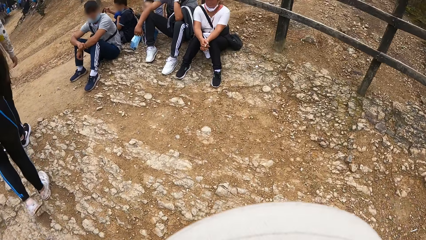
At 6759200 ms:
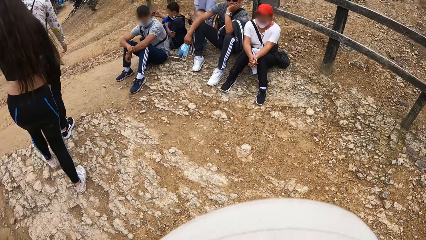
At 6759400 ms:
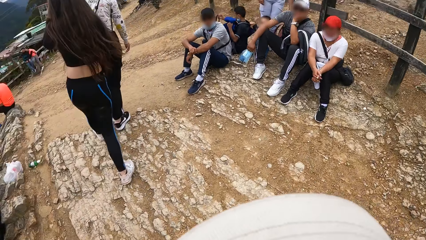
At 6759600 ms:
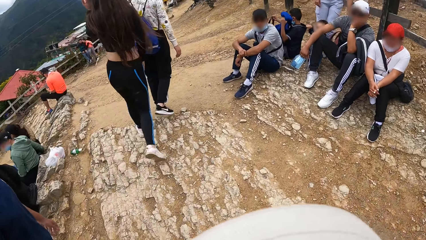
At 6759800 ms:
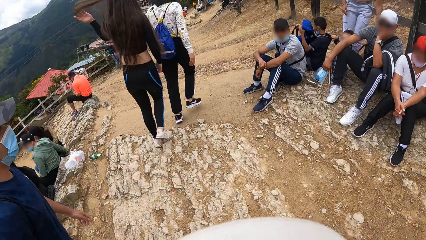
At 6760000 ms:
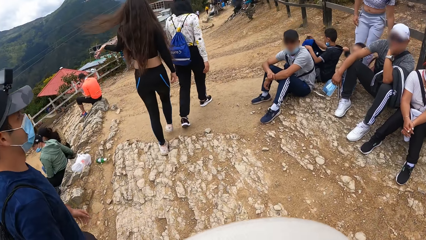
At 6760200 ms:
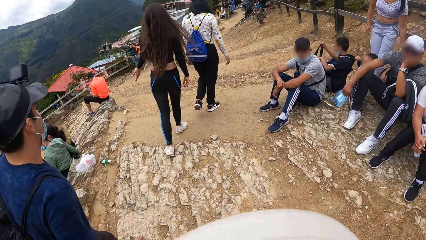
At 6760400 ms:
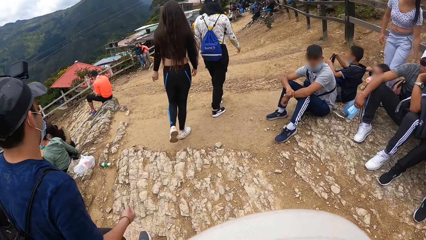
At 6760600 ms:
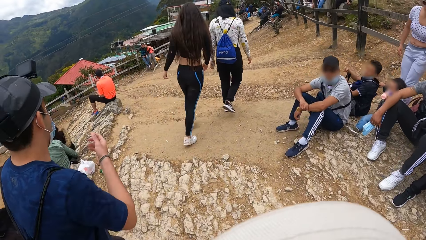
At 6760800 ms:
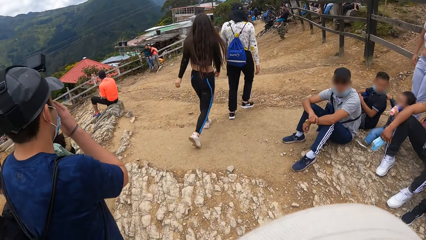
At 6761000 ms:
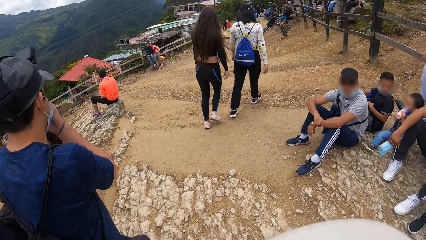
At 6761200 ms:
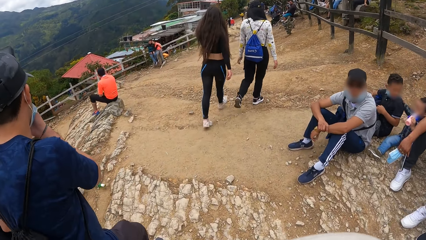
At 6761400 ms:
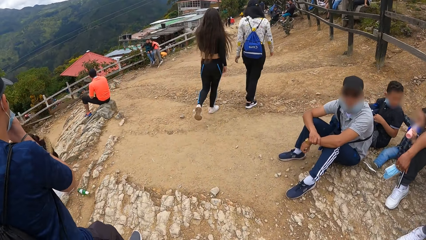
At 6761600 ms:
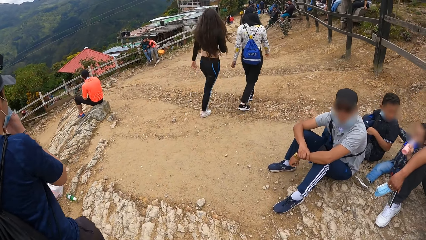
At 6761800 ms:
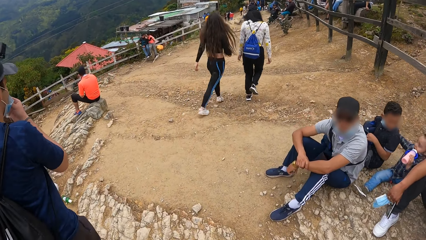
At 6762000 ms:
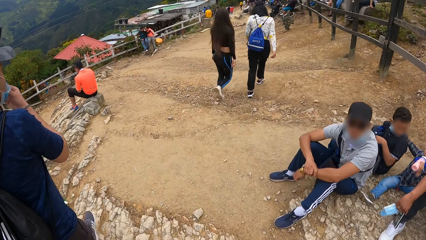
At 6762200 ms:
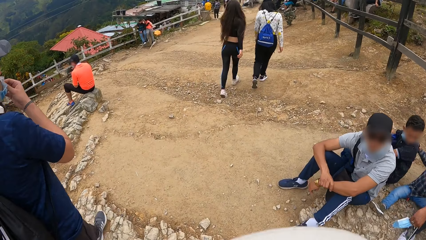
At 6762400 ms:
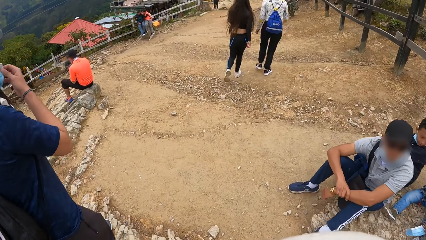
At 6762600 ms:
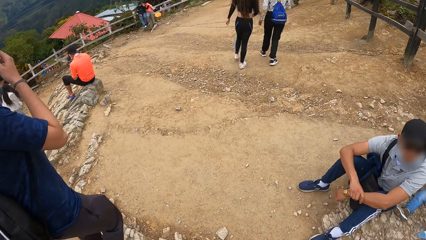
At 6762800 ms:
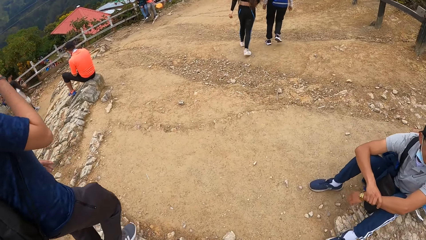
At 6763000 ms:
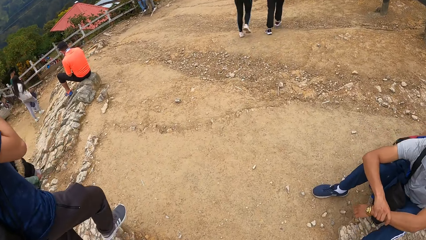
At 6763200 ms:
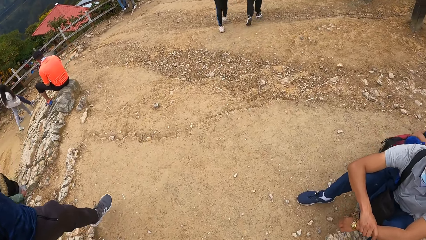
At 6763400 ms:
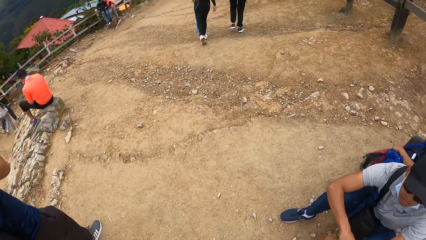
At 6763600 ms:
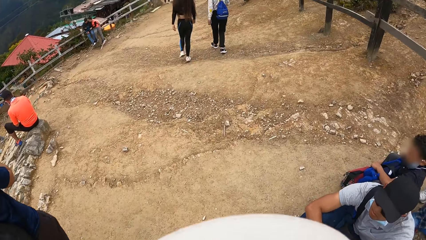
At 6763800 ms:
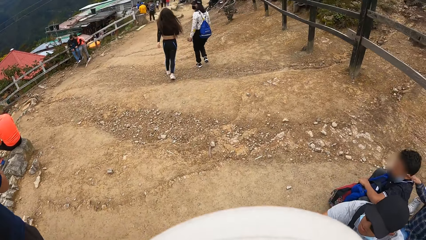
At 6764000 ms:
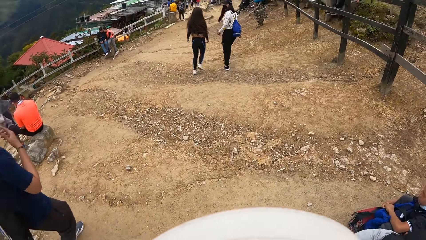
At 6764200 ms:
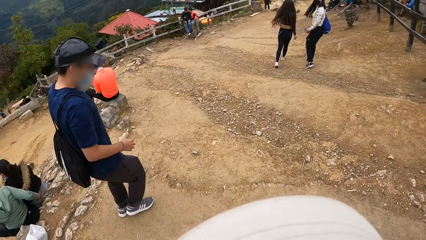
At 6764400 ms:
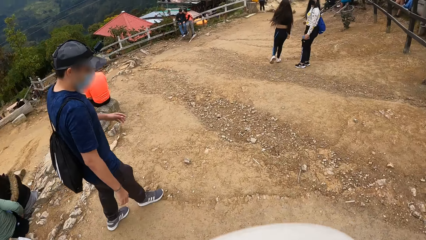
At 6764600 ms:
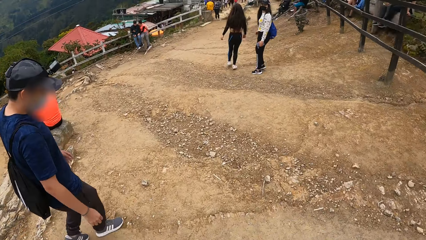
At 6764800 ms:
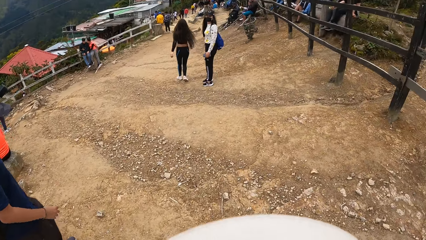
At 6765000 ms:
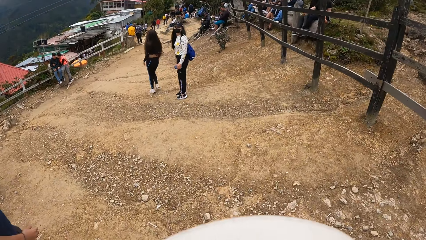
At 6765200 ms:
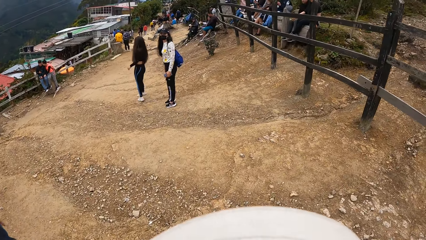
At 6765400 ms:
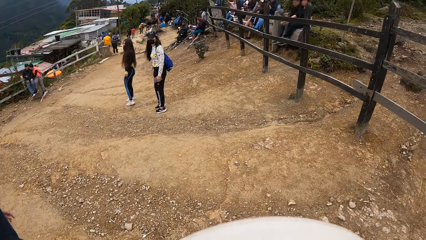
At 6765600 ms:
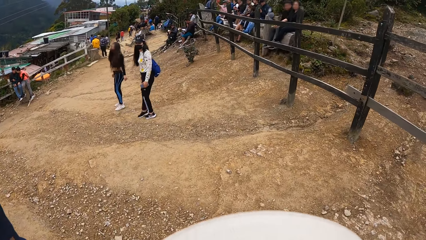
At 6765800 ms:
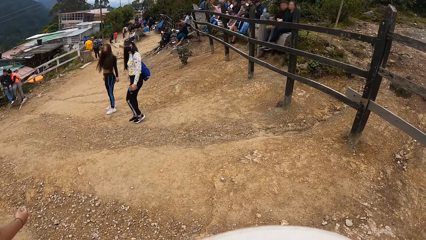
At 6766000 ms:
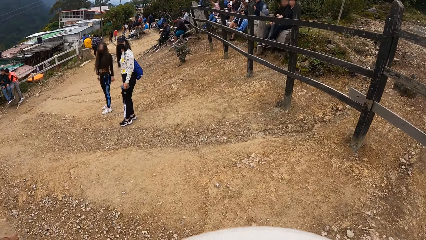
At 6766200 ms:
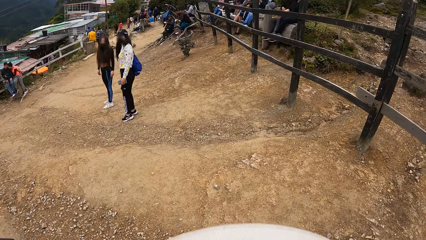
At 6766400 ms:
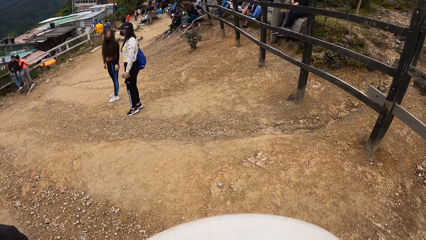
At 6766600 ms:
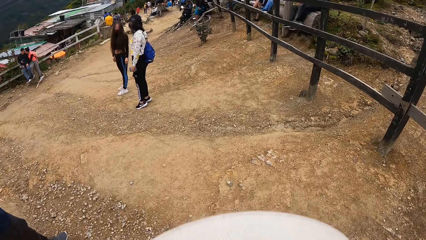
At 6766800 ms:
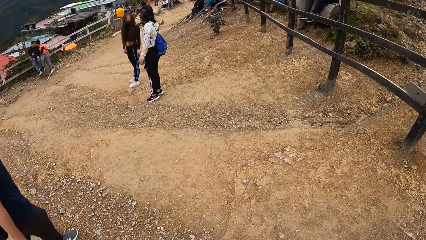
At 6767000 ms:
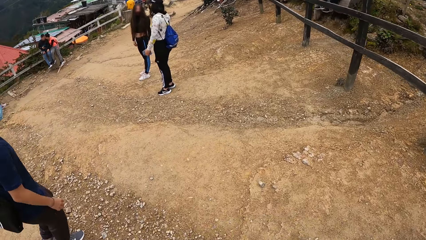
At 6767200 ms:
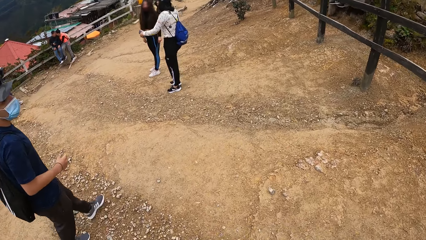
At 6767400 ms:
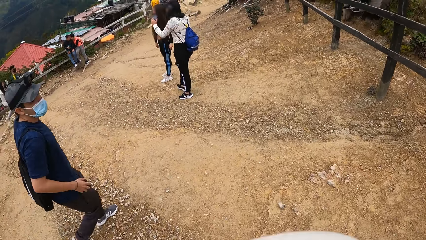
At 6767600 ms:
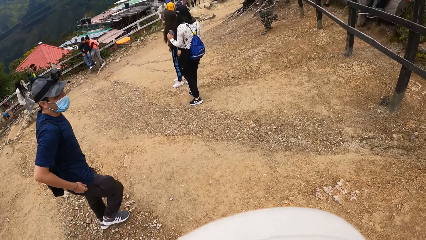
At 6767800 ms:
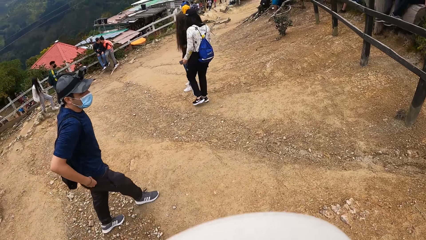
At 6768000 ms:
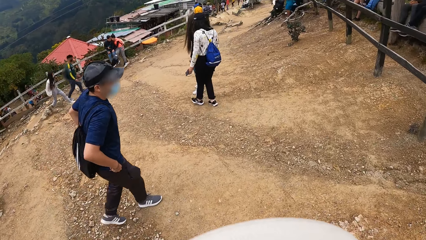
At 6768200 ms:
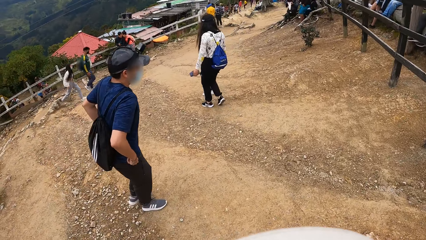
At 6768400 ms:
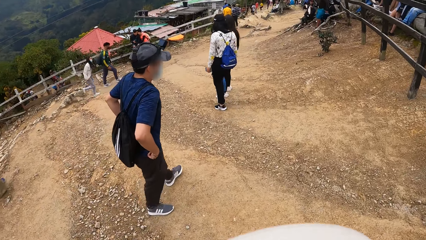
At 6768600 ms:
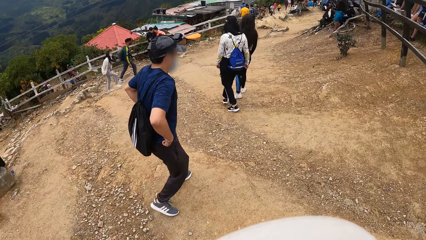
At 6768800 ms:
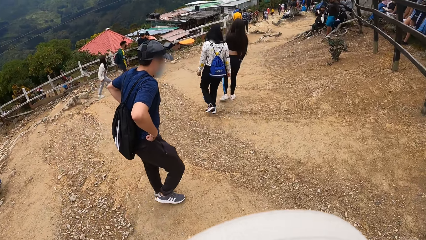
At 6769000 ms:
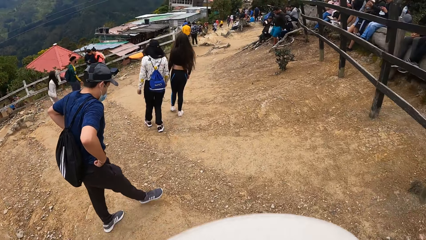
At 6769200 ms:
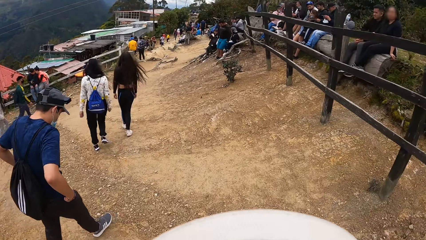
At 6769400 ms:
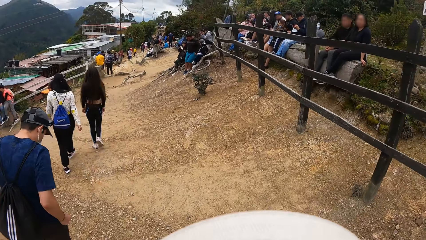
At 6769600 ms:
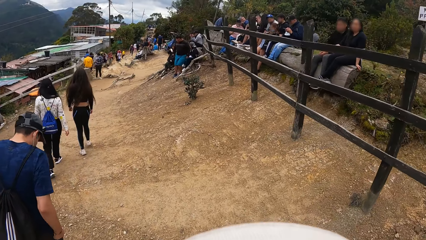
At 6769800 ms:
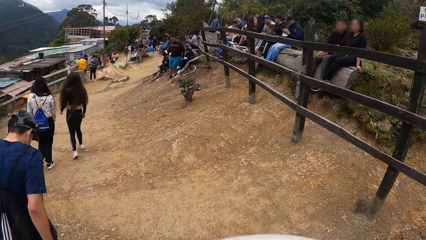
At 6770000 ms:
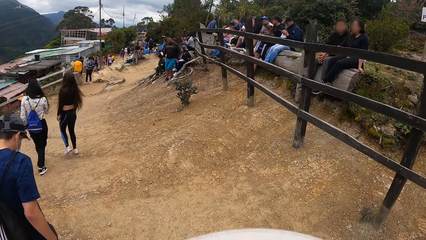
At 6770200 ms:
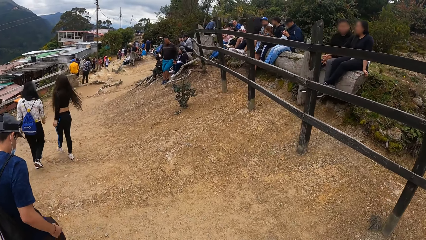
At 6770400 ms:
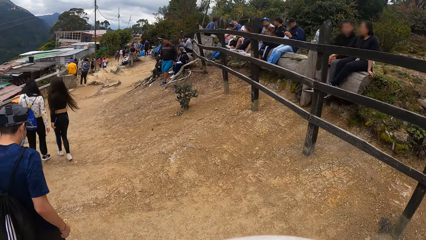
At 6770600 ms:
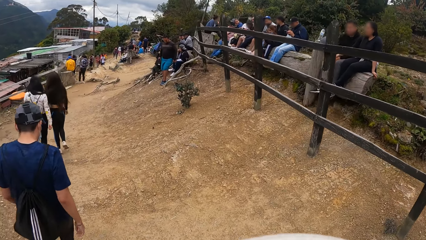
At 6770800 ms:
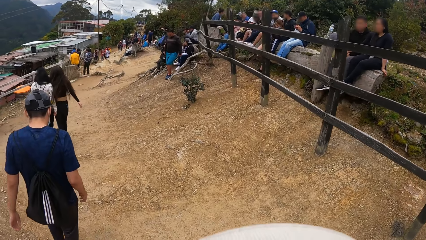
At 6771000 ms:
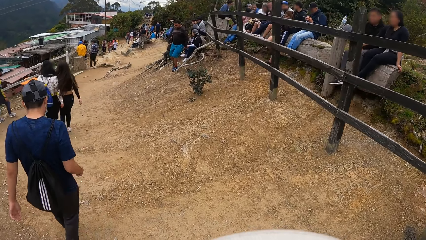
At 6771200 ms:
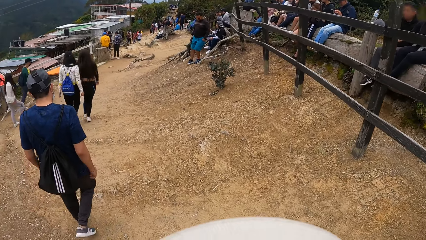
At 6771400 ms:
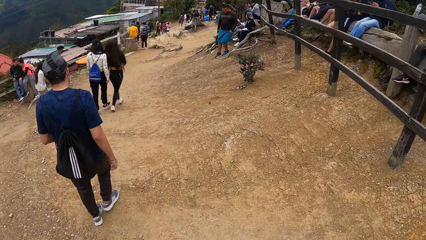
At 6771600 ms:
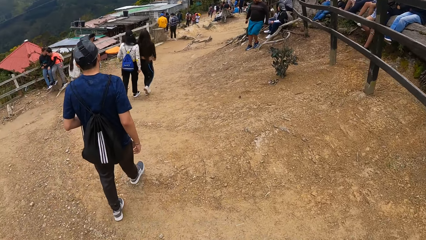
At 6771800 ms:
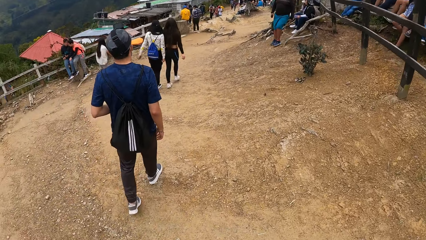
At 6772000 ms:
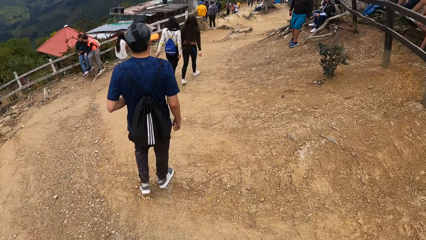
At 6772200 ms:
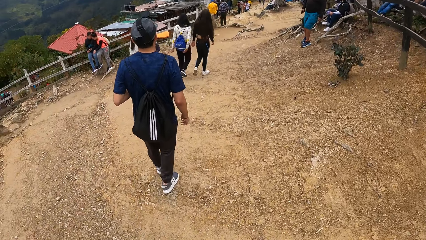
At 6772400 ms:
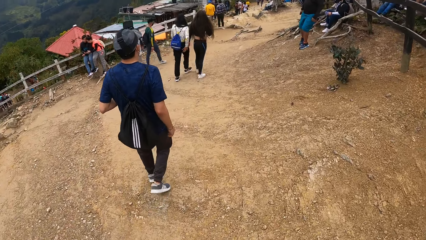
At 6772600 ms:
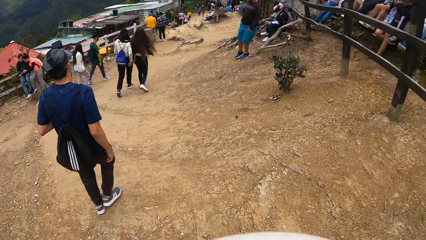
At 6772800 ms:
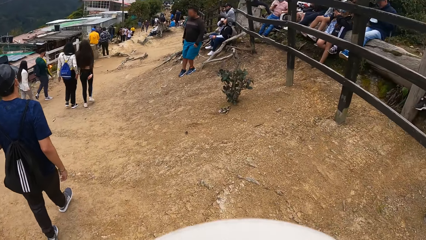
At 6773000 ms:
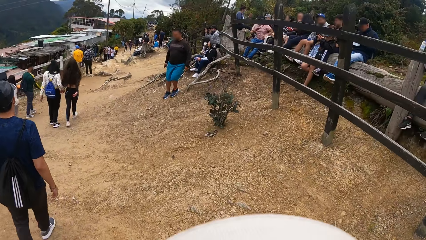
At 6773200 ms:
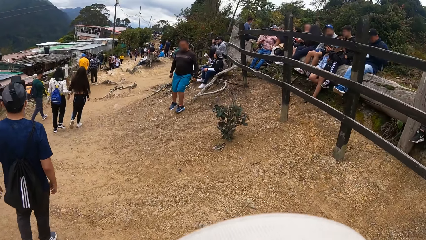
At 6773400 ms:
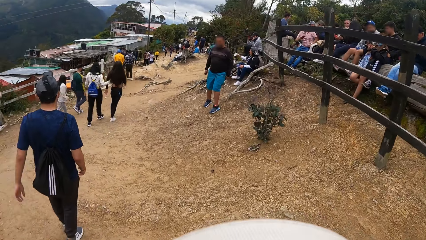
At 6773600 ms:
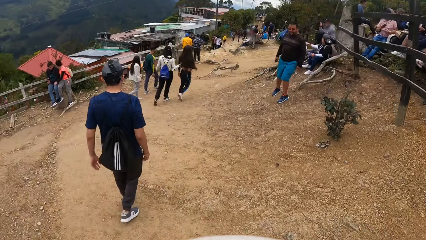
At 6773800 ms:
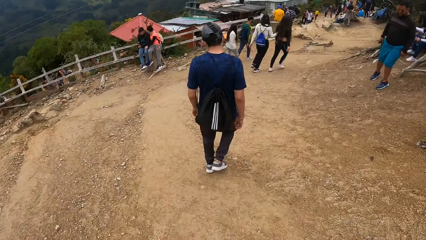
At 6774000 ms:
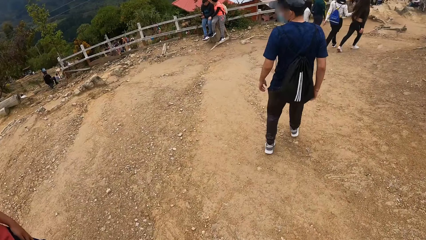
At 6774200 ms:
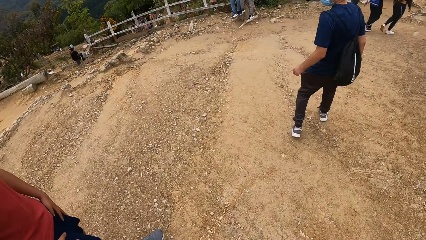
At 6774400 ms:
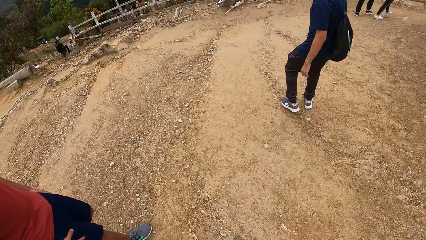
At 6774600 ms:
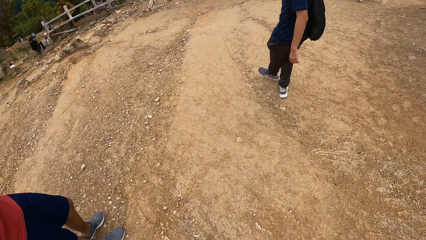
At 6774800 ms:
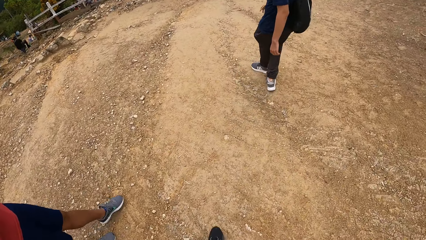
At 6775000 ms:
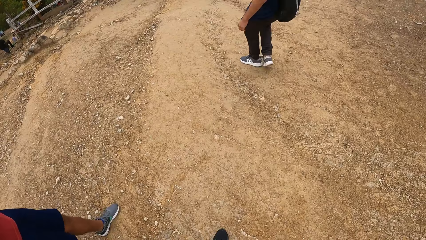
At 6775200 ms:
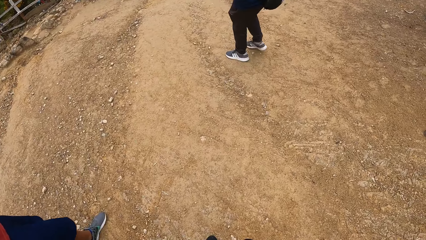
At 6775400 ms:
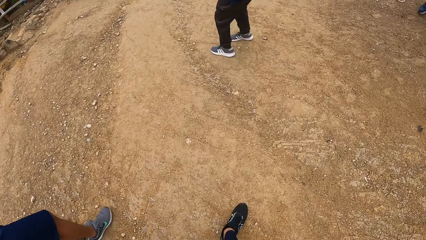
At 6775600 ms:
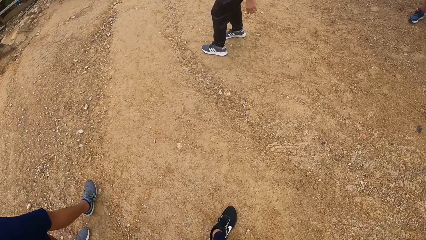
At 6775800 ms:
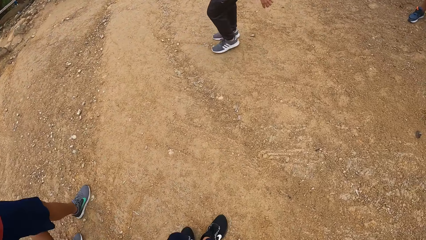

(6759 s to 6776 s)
The man adjusts his nose mask with his right hand.
